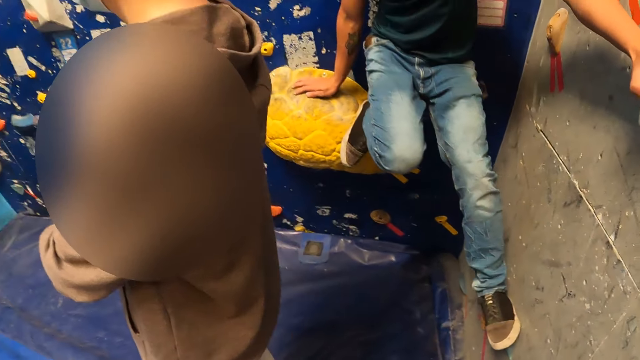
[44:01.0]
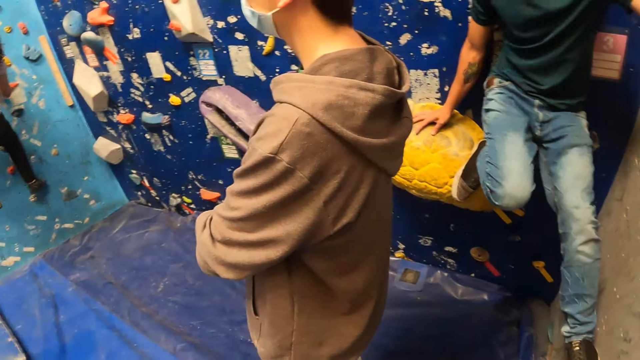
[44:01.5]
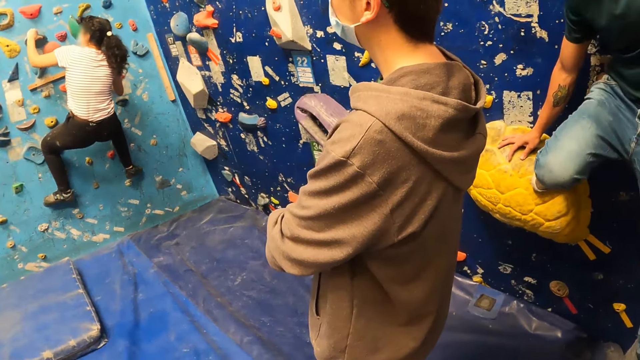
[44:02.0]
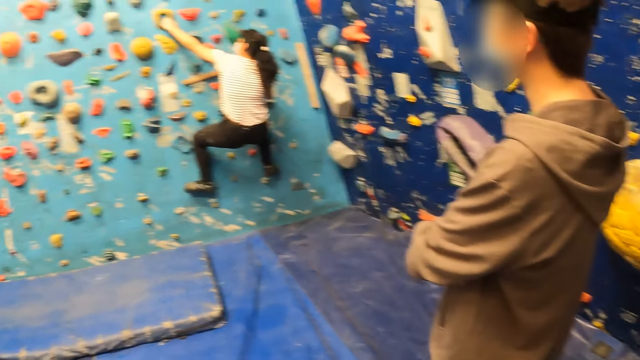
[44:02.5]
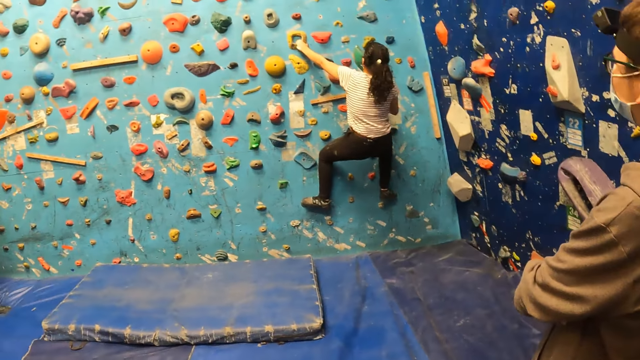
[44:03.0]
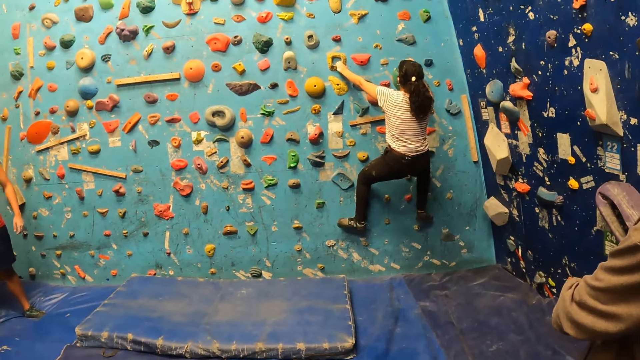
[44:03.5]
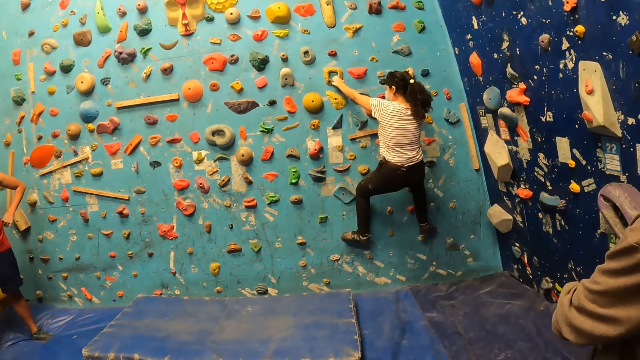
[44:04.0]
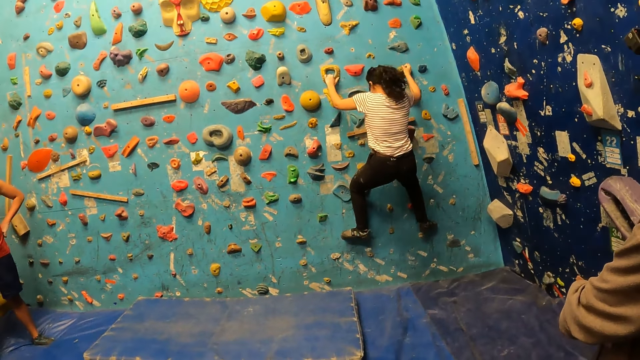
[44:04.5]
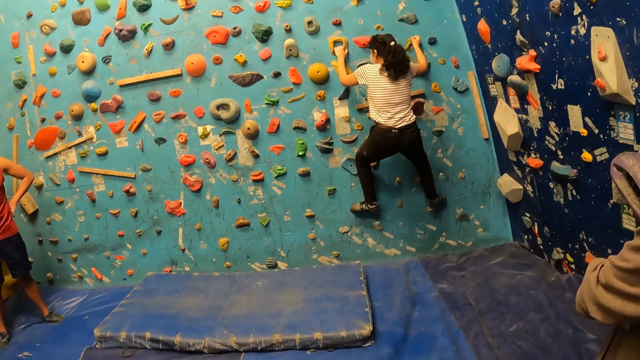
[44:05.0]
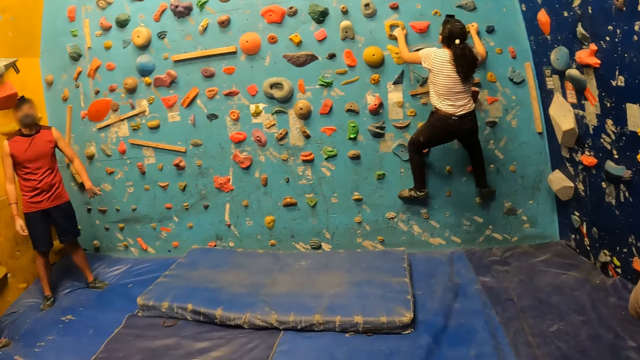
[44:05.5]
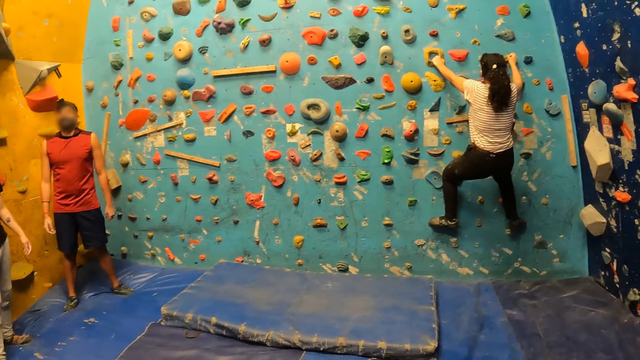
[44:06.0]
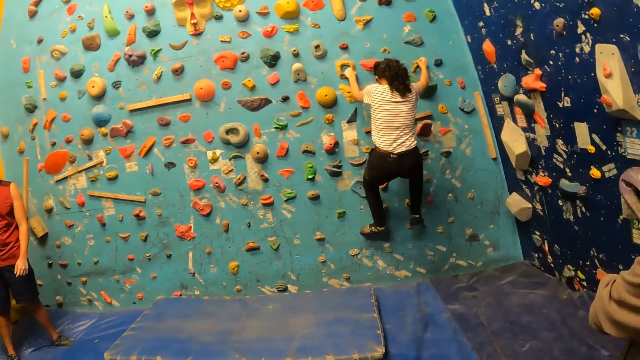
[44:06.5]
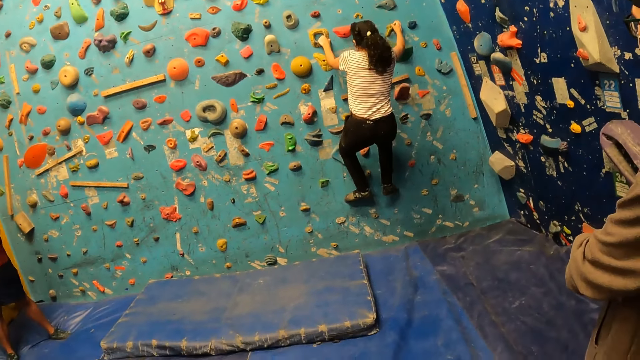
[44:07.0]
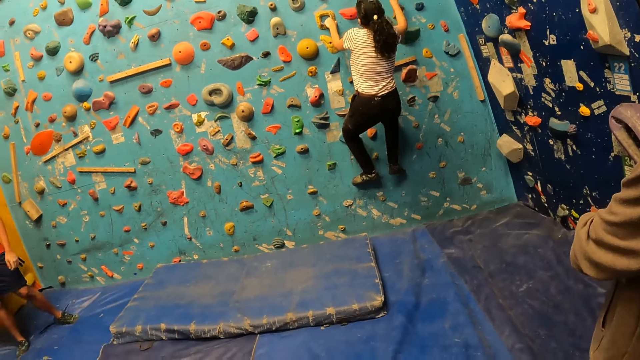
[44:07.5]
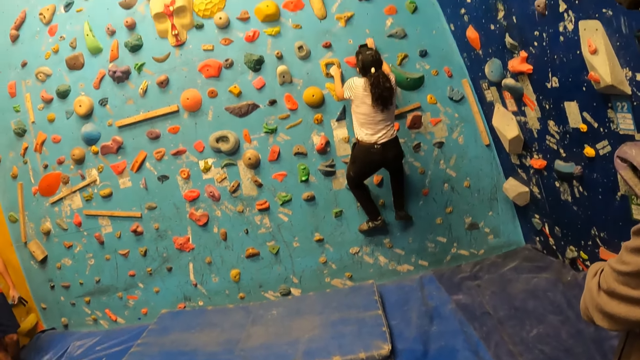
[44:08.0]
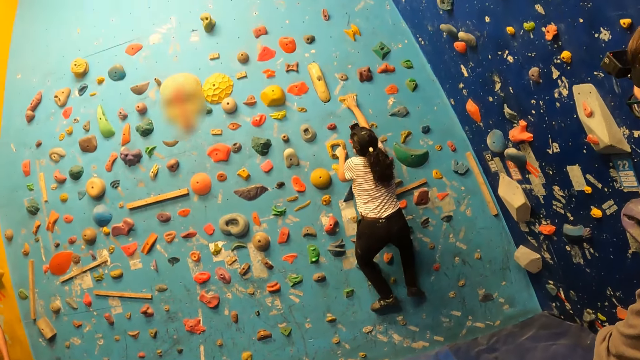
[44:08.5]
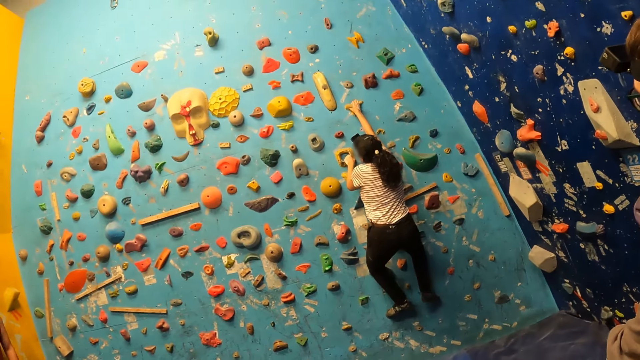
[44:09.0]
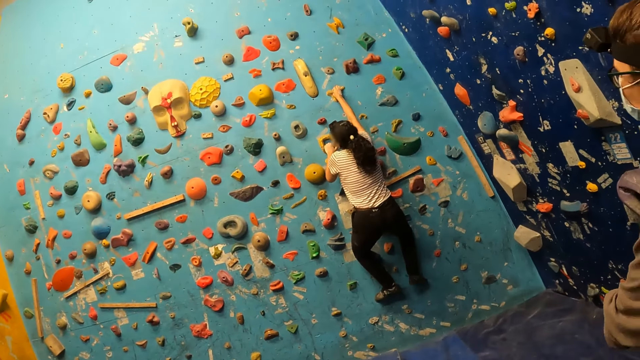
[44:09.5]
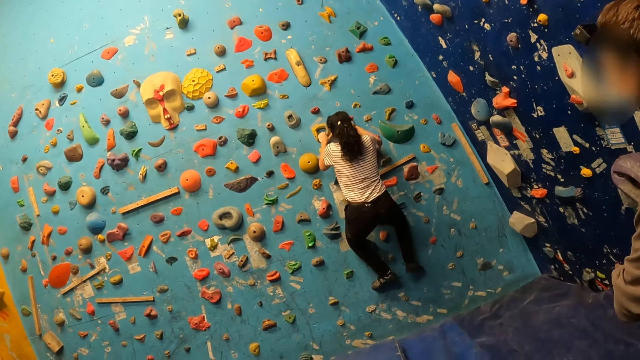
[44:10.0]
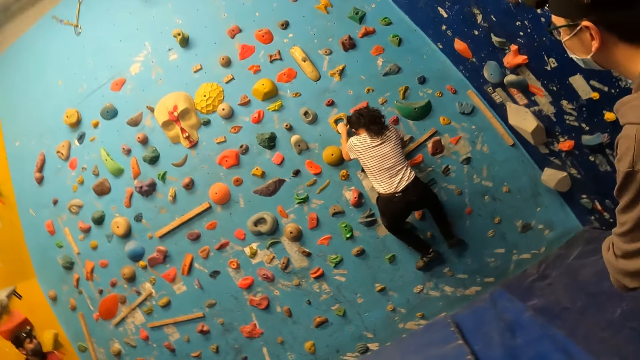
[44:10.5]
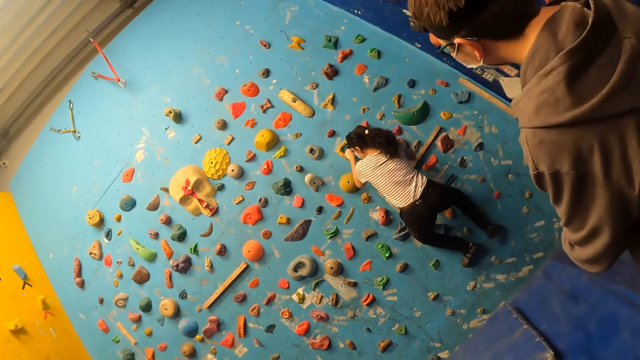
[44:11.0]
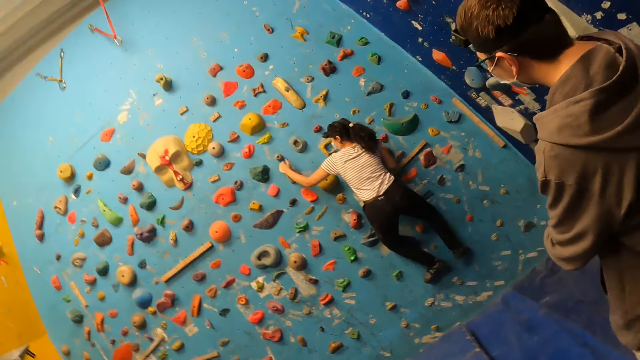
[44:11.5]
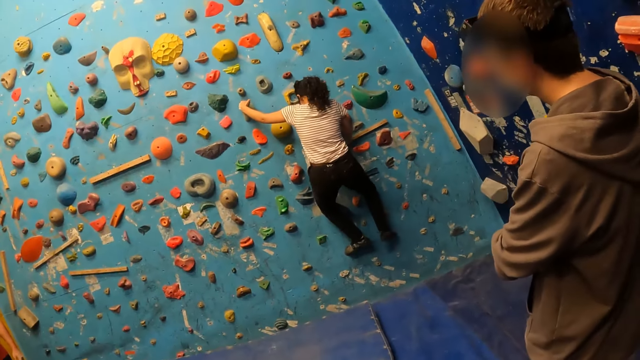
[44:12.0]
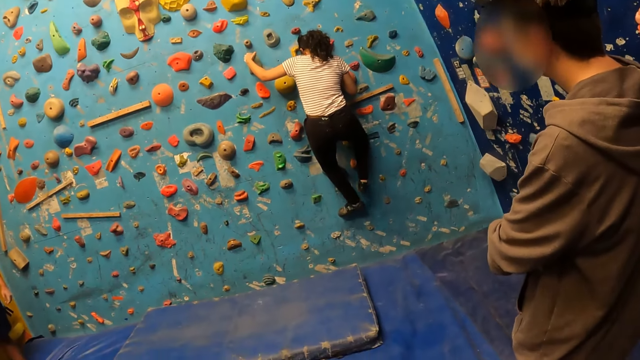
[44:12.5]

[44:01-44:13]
The camera wearer looks around.

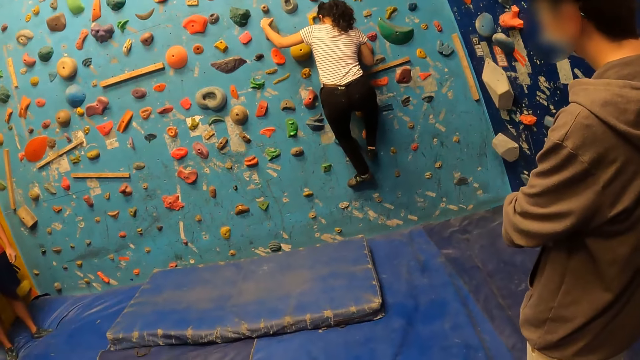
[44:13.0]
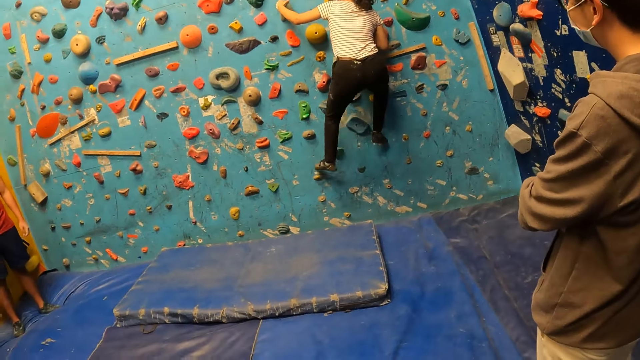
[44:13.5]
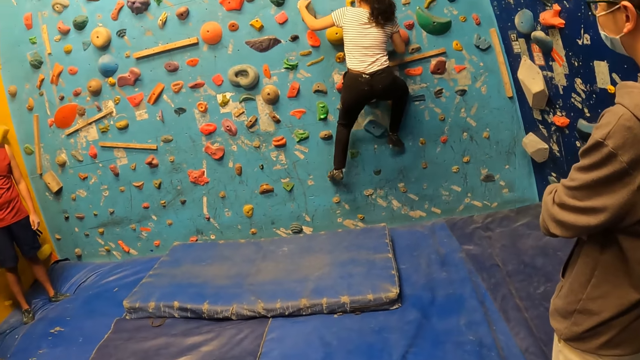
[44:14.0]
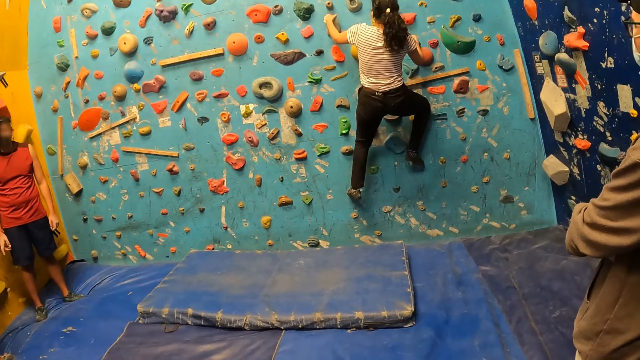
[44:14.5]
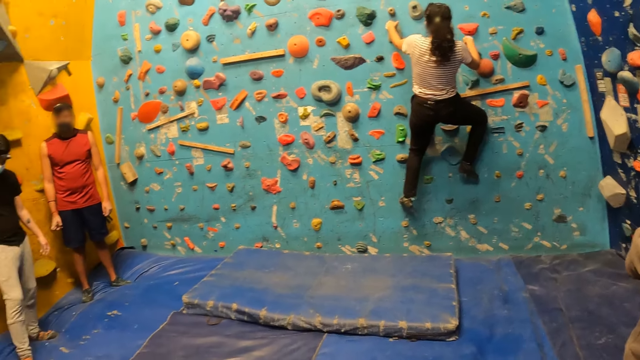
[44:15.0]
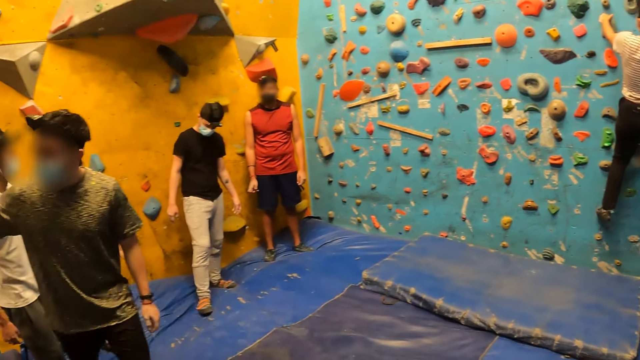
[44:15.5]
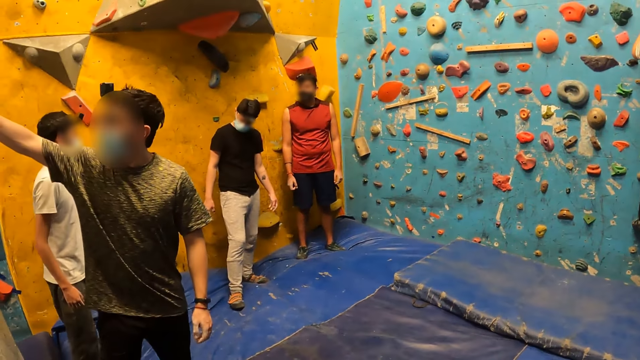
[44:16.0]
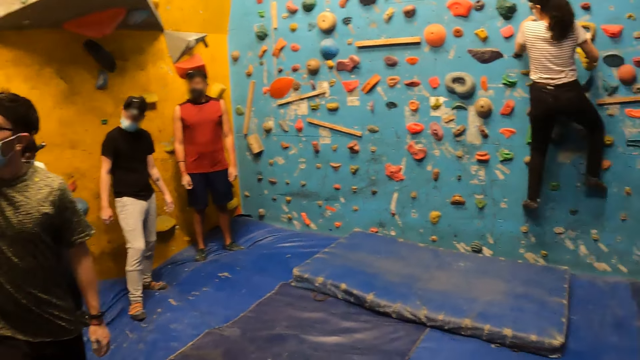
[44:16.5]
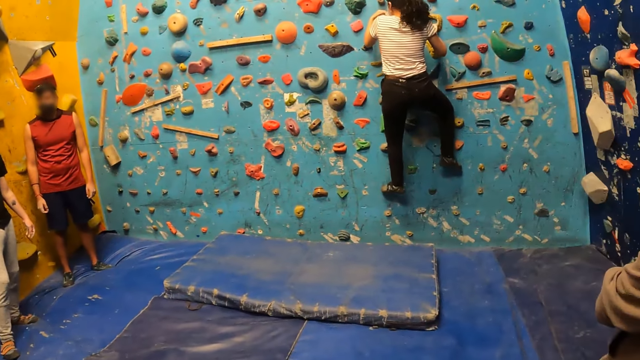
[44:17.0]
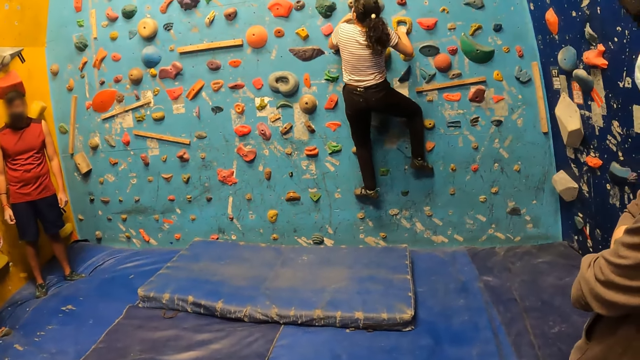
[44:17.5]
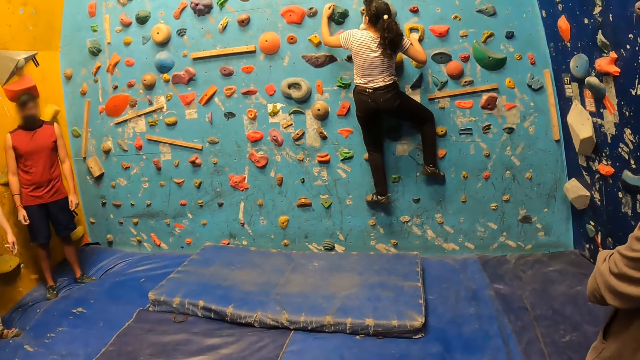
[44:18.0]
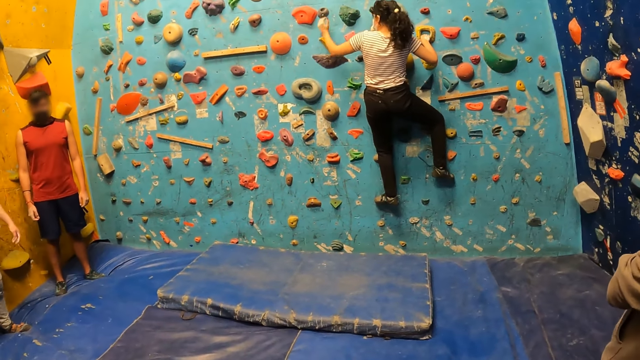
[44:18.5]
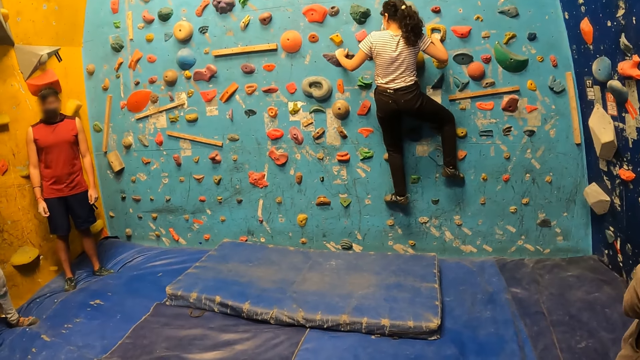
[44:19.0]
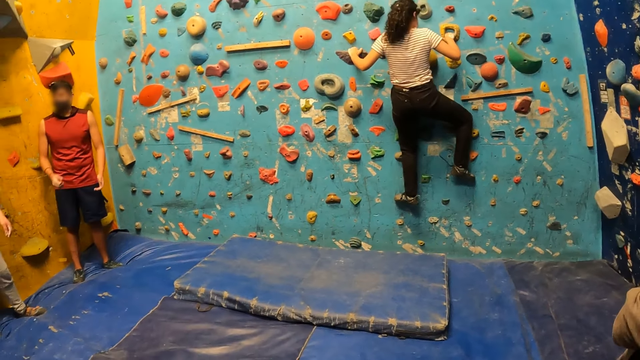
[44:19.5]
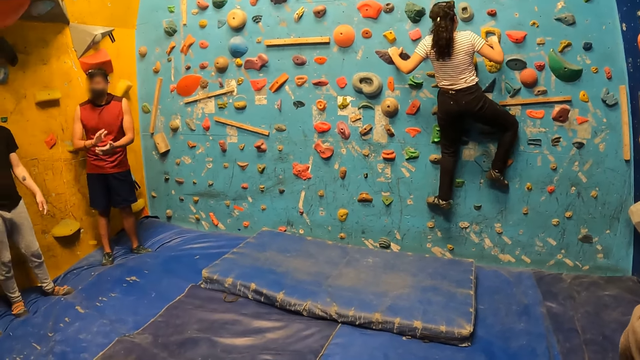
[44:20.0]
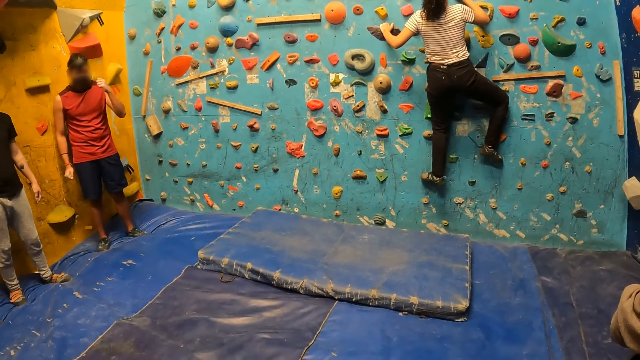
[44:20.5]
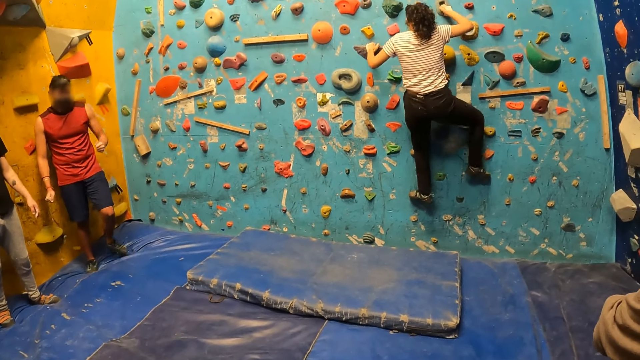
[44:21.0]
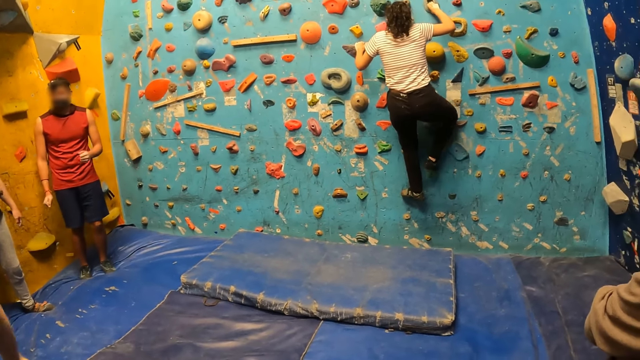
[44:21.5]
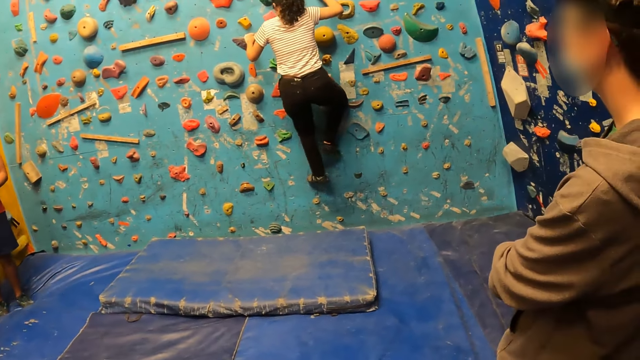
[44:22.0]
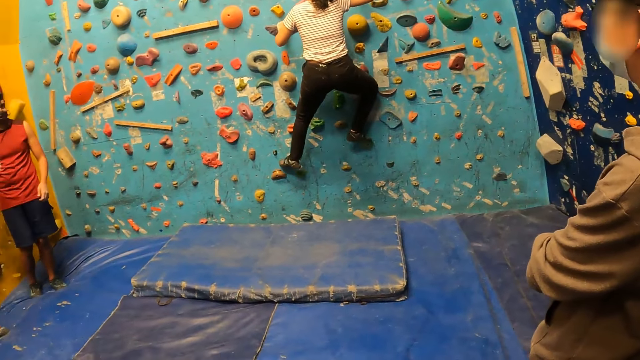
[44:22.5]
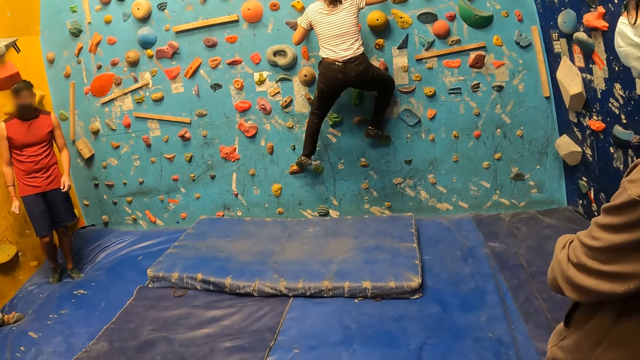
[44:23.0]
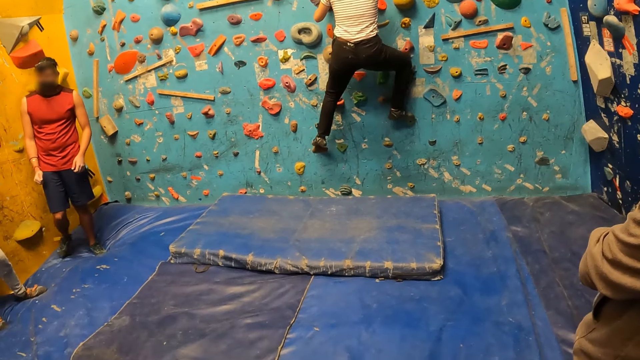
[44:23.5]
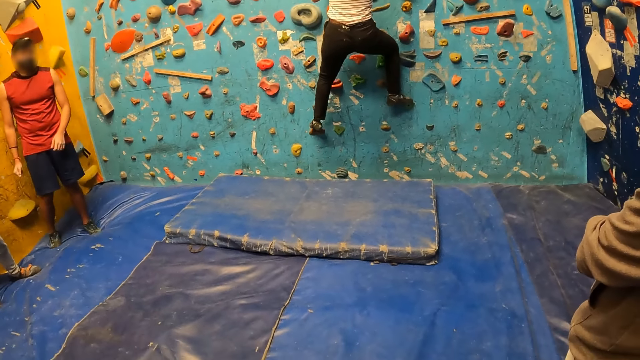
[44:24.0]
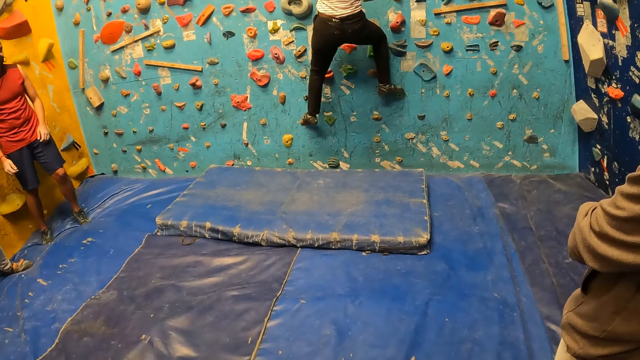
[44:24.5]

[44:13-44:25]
A man points at the wall. Another man claps the hands, moves the hand and moves the legs.
